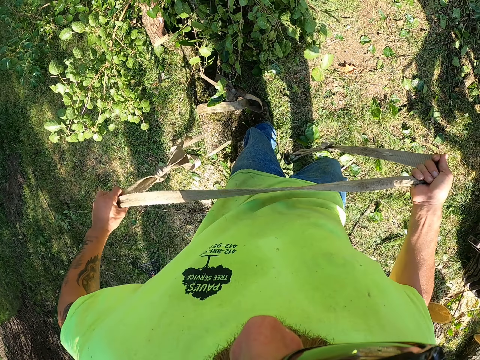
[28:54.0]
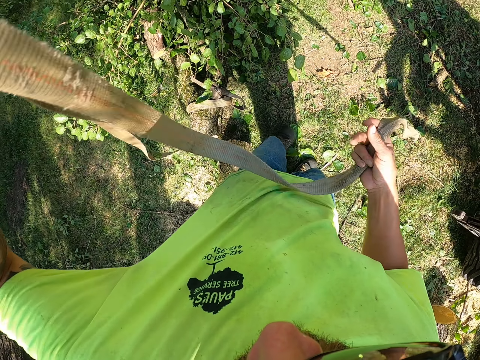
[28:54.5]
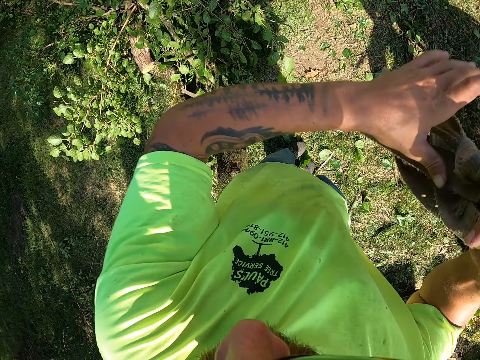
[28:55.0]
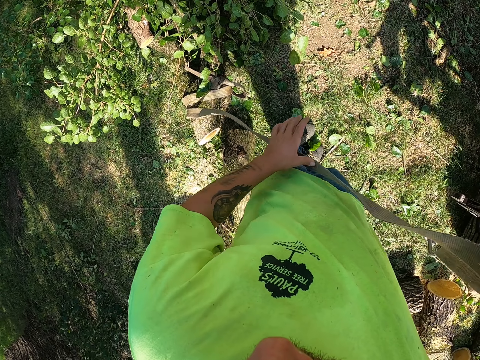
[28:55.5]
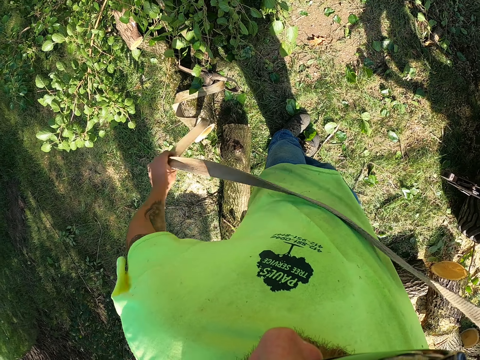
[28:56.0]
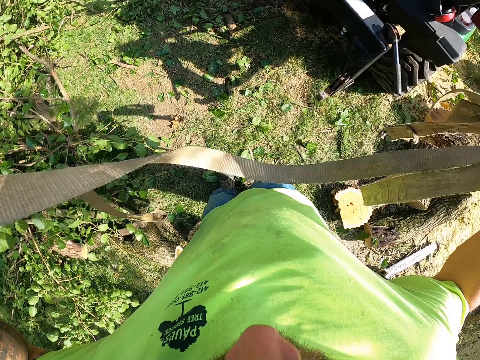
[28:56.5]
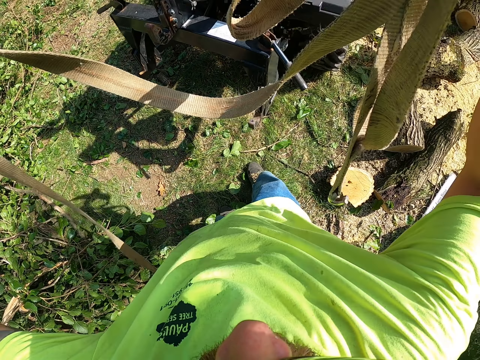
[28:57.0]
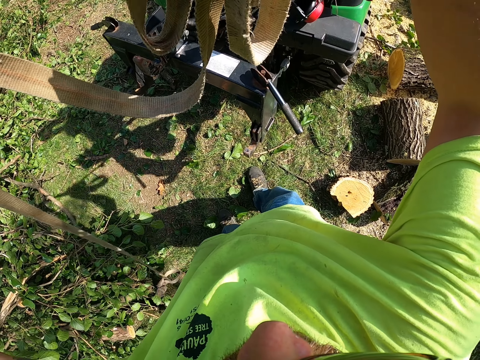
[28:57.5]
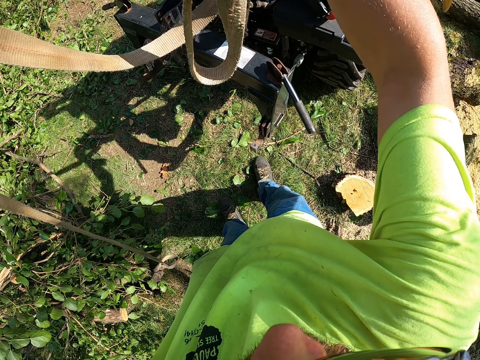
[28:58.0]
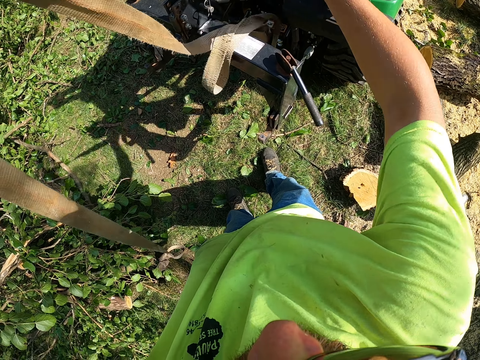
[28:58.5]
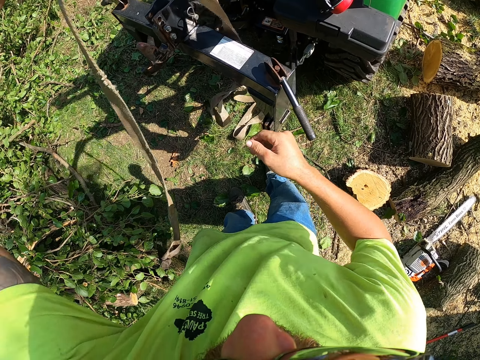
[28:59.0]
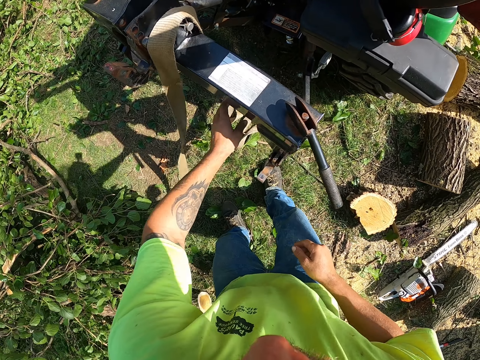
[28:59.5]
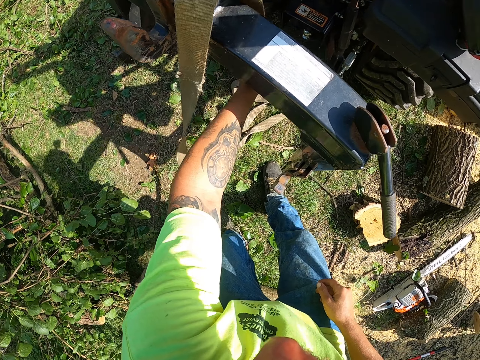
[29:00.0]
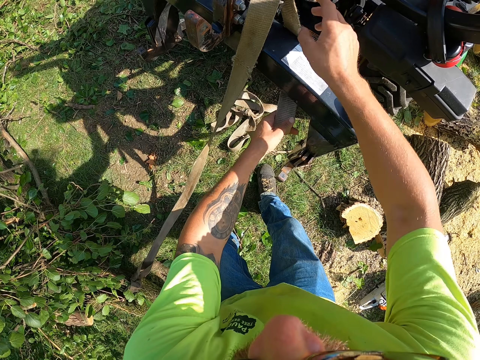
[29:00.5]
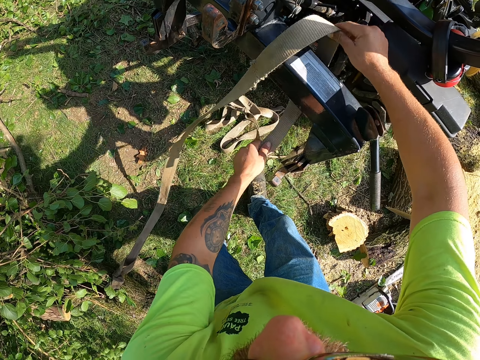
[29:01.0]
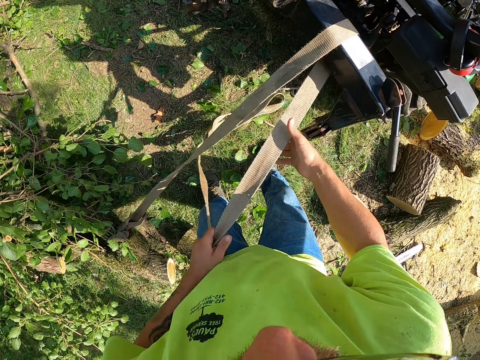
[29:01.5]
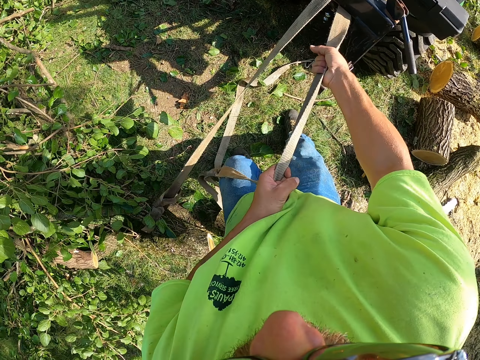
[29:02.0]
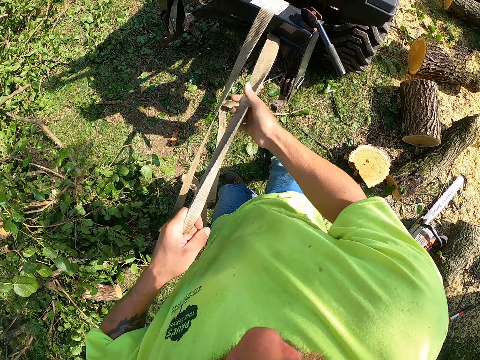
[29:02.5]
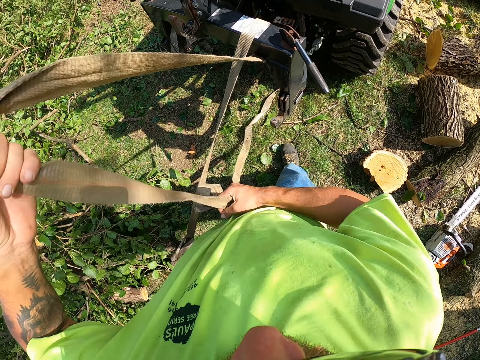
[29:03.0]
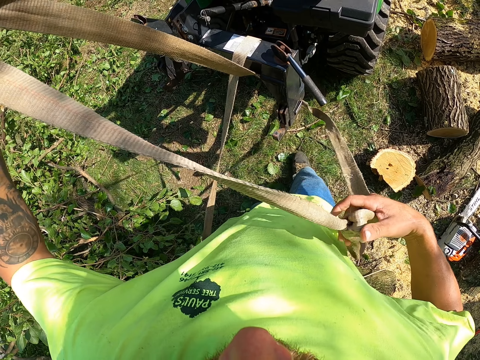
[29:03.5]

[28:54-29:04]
The camera wearer ties the rope on the tractor with both hands.

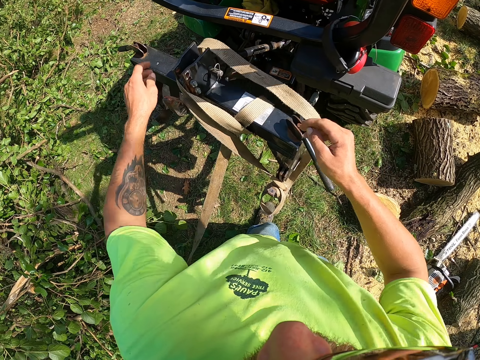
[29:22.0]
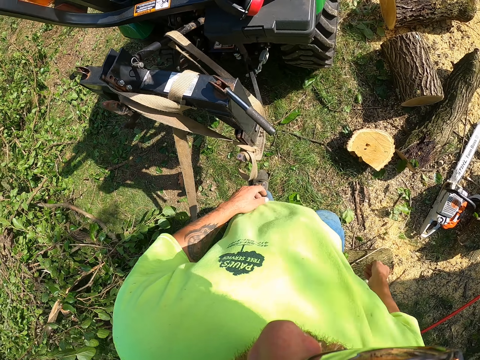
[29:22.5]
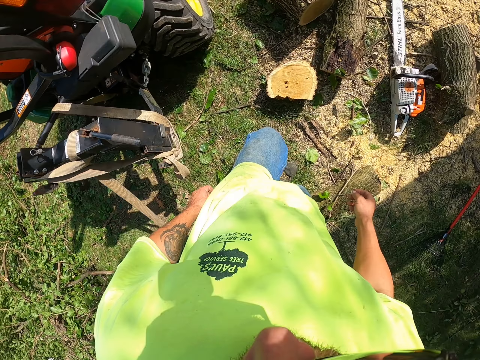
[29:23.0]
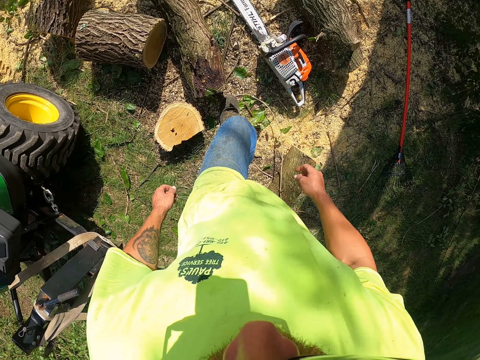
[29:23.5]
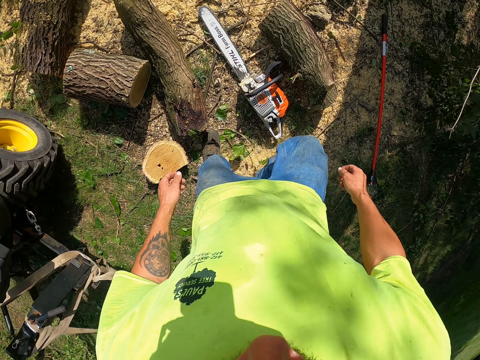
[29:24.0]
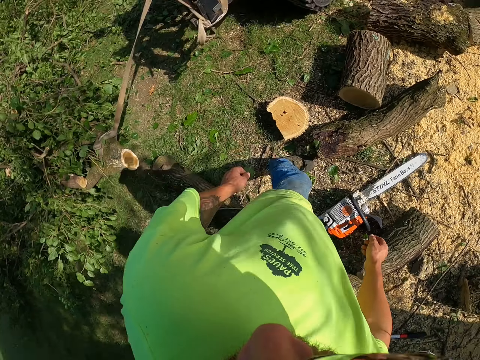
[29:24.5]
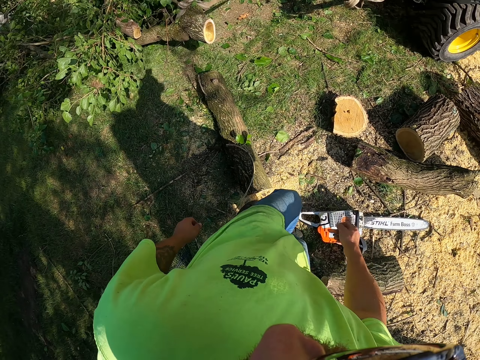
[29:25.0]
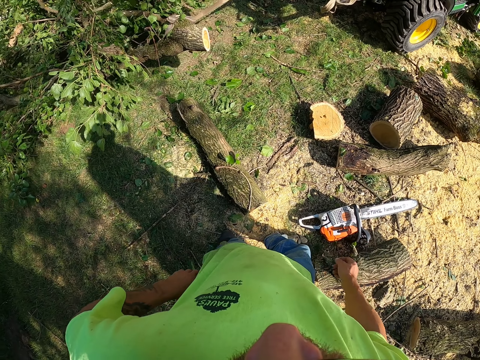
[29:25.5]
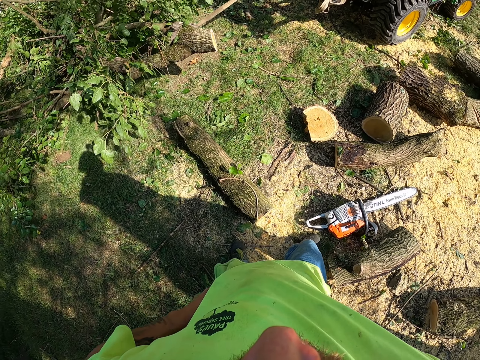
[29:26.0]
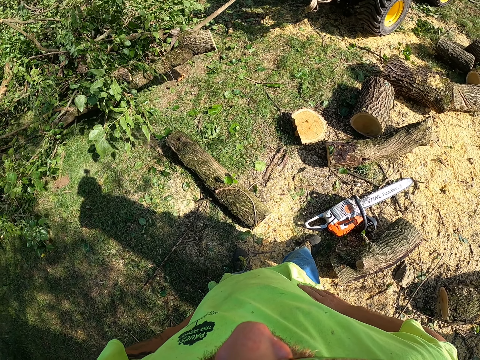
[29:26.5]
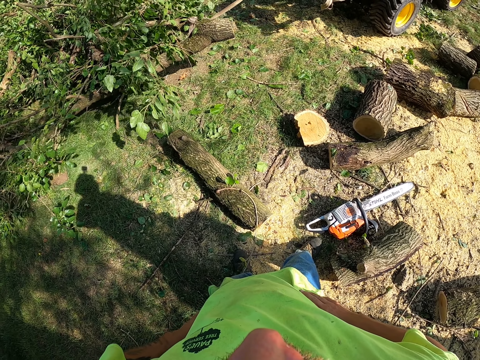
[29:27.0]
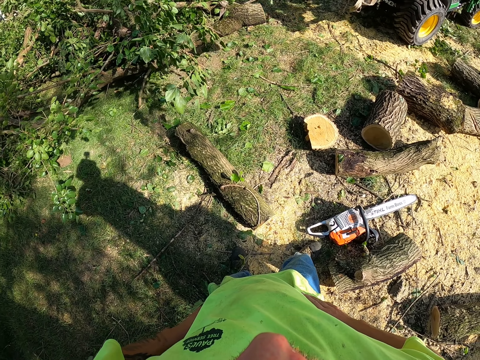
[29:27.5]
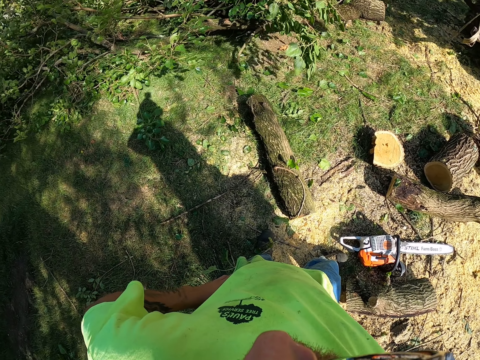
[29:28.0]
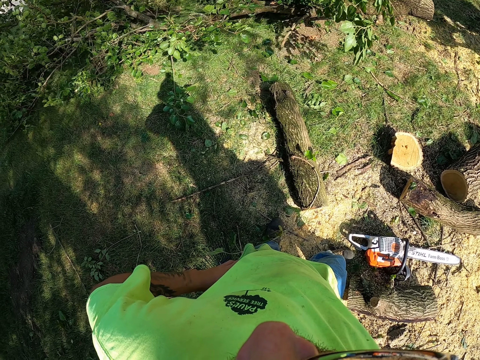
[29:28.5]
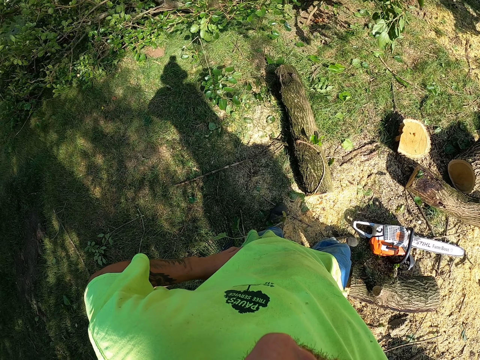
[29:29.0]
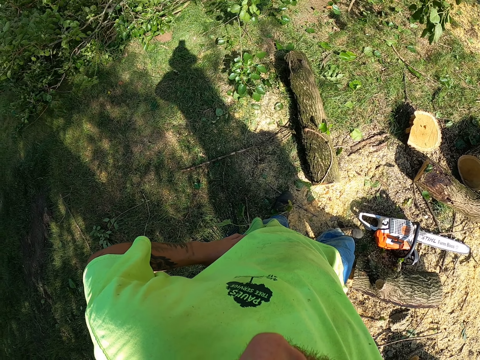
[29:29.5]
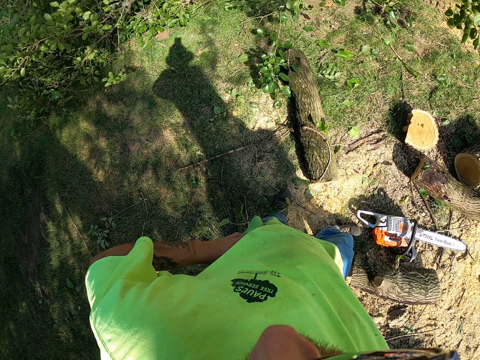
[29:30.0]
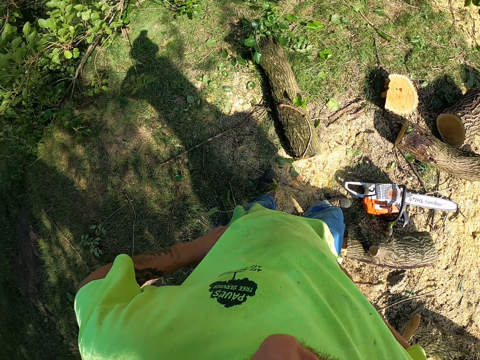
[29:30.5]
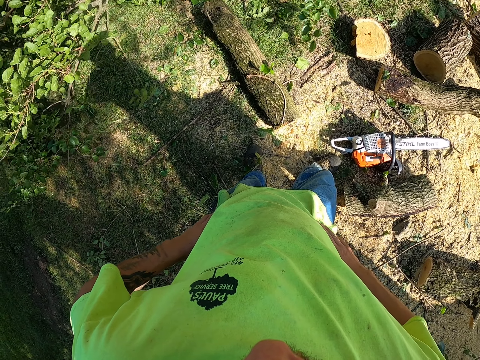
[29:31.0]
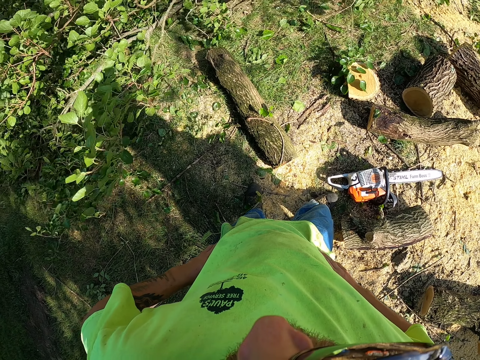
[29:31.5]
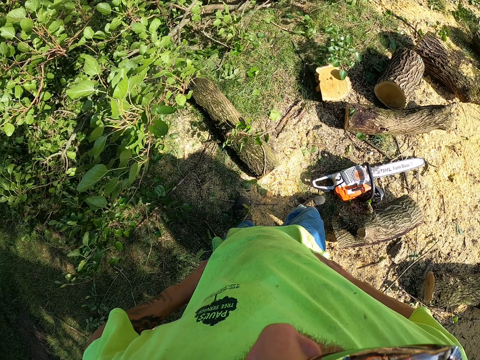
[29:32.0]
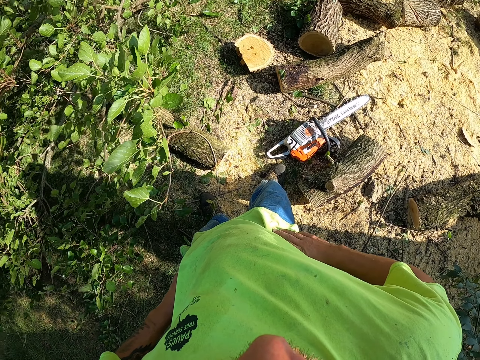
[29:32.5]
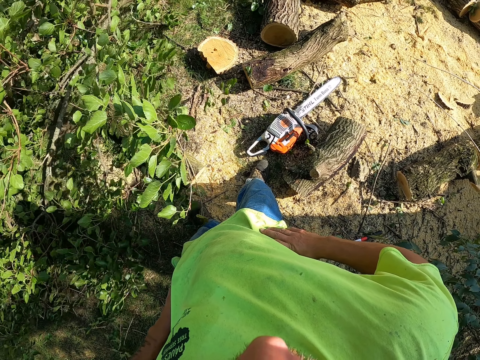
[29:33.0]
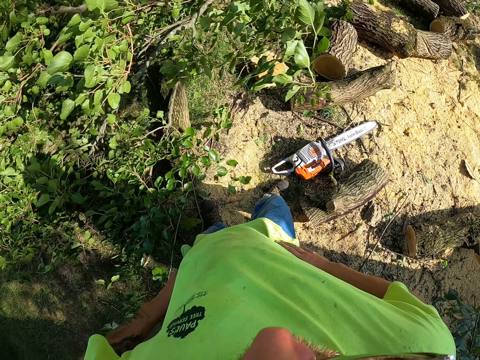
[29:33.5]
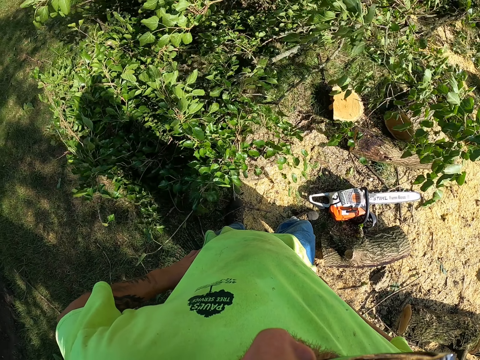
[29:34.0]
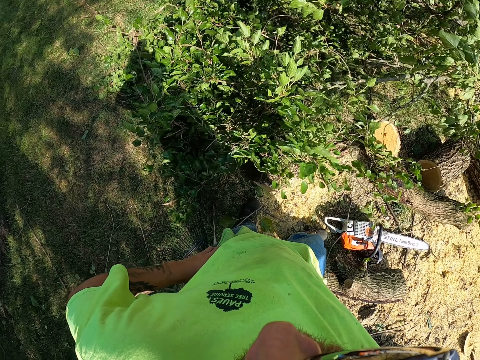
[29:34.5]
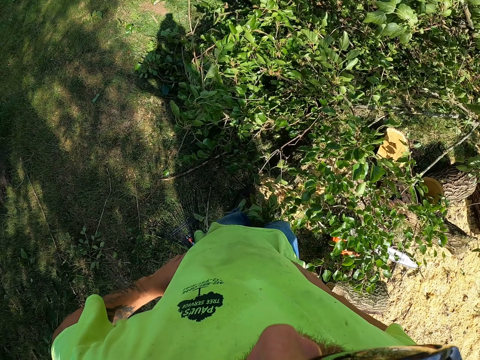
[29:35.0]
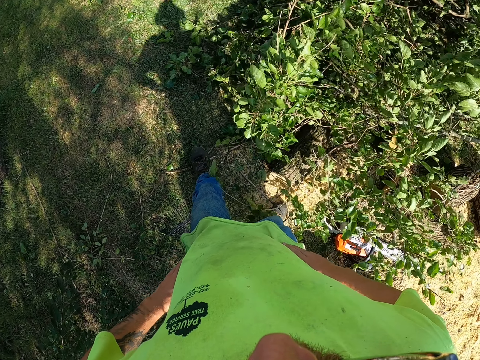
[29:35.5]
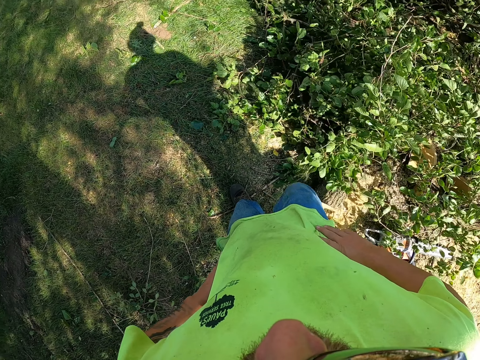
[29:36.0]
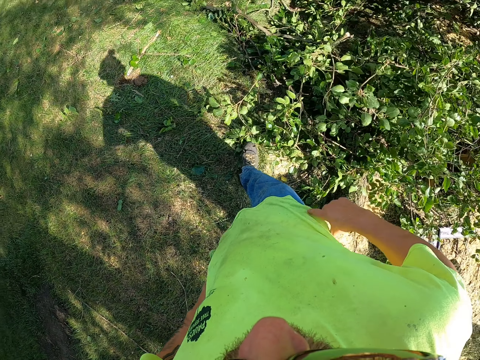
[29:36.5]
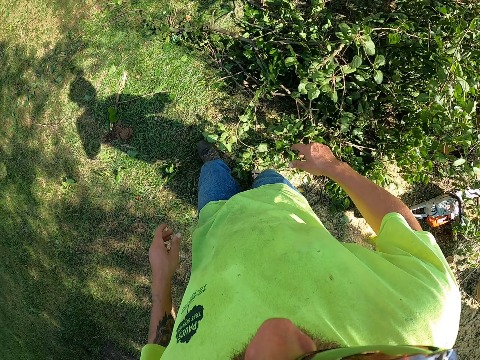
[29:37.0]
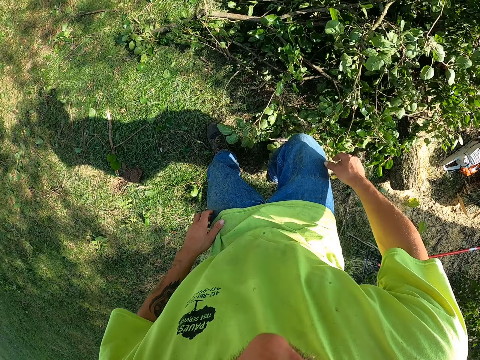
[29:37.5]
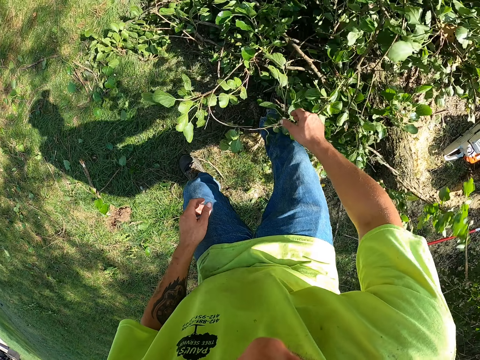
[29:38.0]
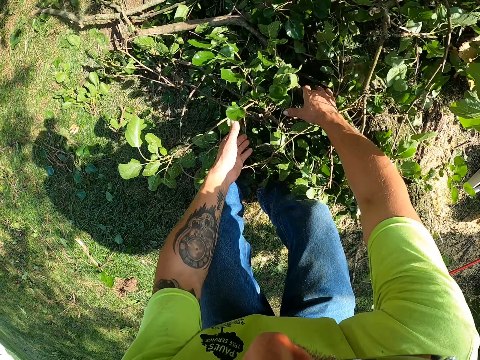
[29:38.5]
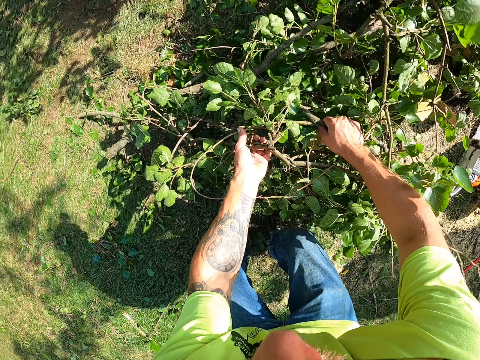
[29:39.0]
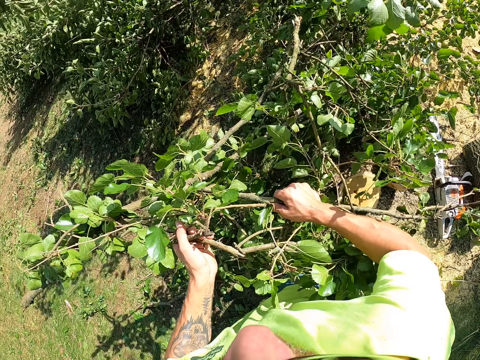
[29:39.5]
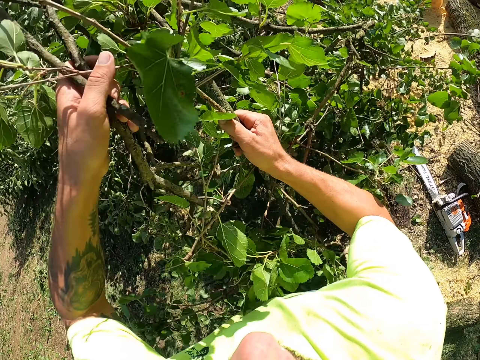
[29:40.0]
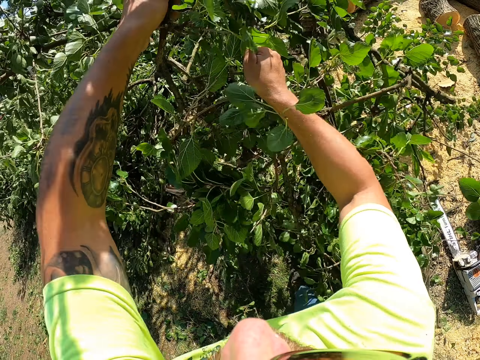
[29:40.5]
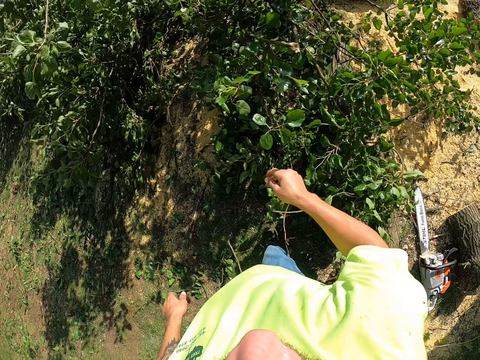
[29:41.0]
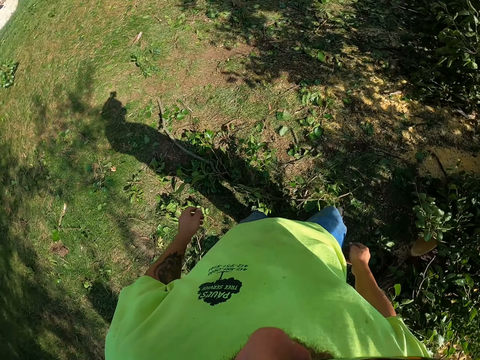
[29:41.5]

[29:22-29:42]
The camera wearer moves to the side. The man pulls the tree trunk with the tractor. The camera wearer stands on the side. They pick up a tree branch from the ground with both hands. They put the tree branch on the tree trunk with both hands.
